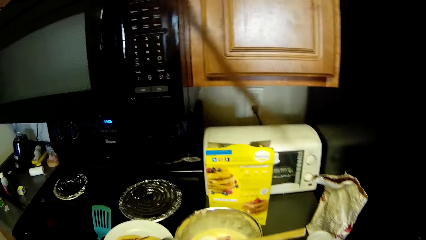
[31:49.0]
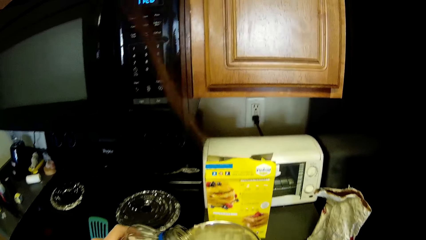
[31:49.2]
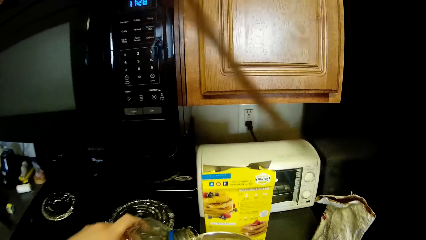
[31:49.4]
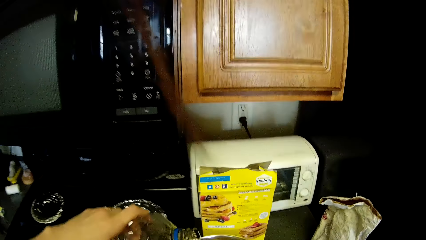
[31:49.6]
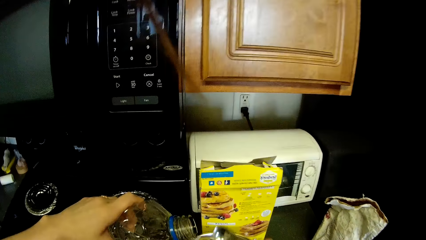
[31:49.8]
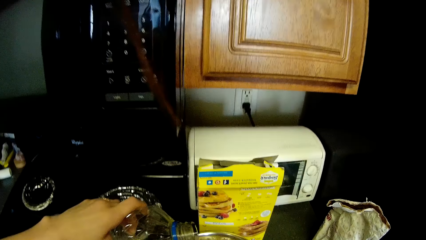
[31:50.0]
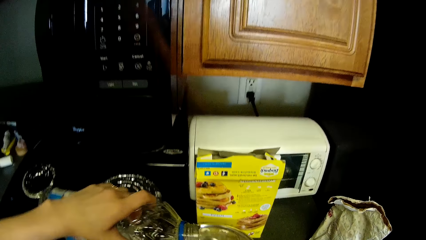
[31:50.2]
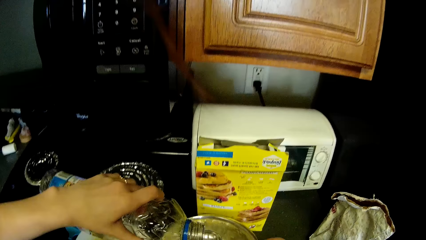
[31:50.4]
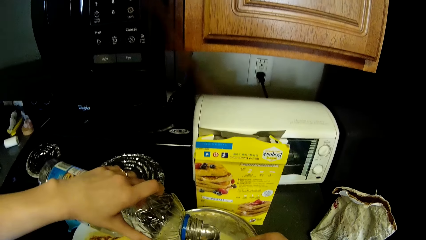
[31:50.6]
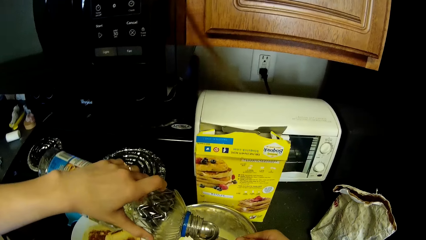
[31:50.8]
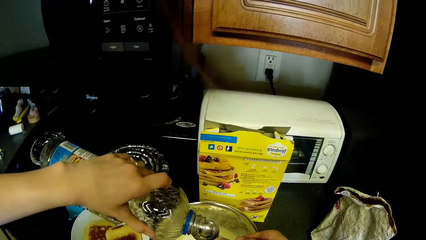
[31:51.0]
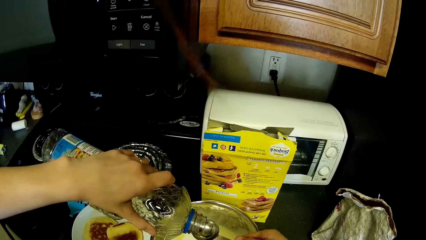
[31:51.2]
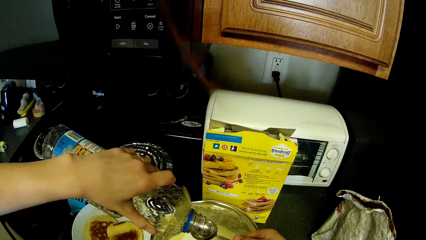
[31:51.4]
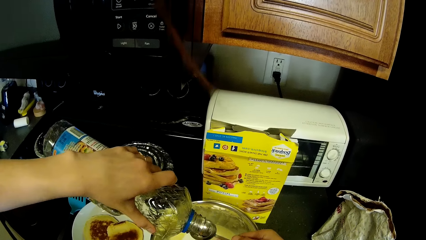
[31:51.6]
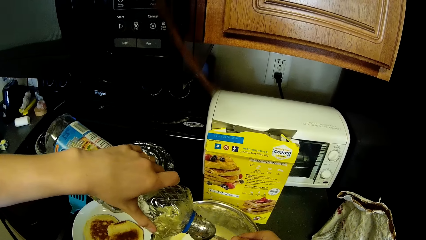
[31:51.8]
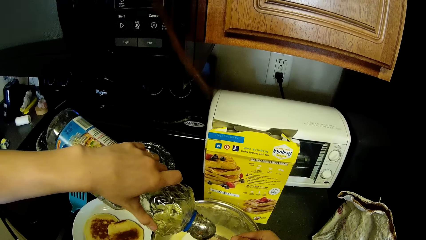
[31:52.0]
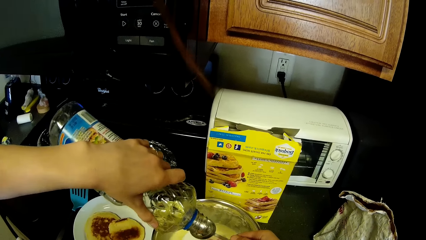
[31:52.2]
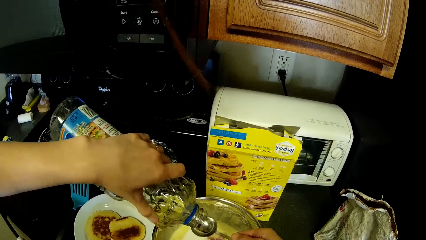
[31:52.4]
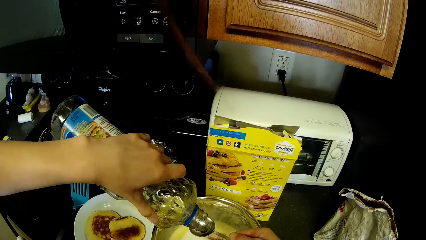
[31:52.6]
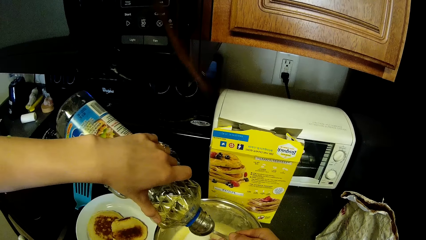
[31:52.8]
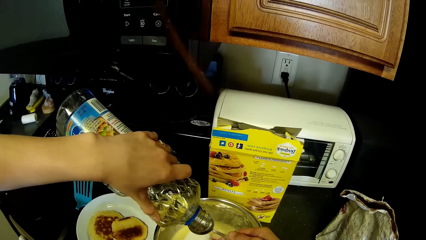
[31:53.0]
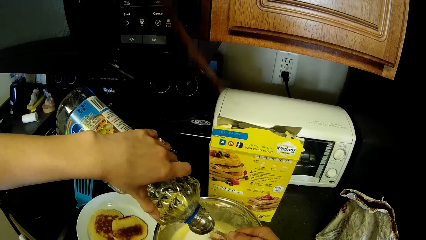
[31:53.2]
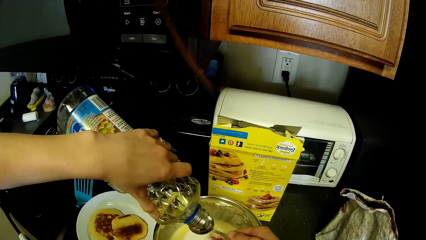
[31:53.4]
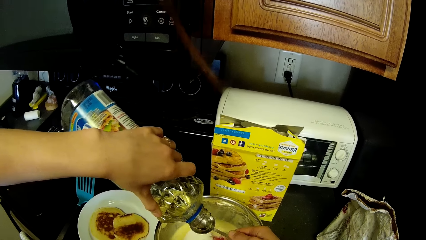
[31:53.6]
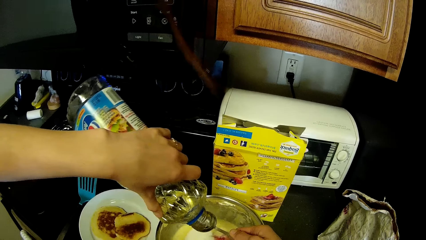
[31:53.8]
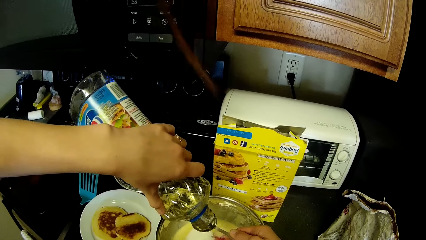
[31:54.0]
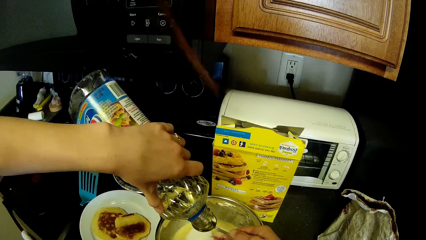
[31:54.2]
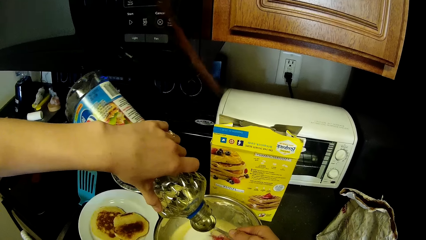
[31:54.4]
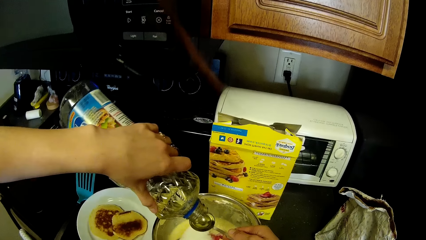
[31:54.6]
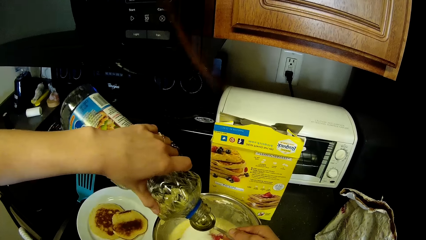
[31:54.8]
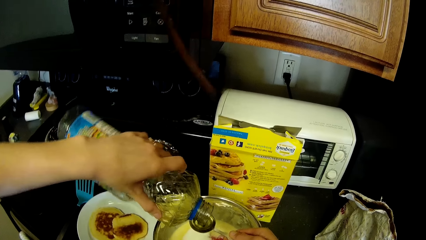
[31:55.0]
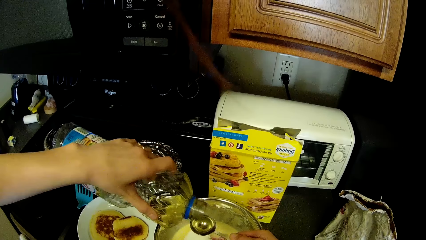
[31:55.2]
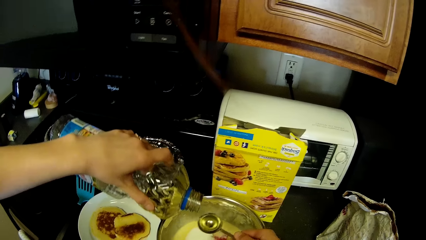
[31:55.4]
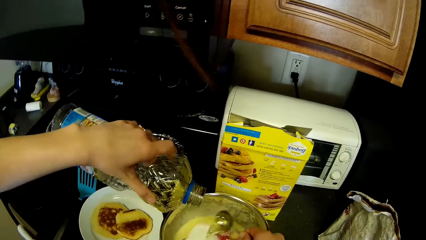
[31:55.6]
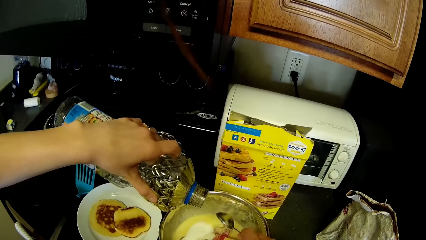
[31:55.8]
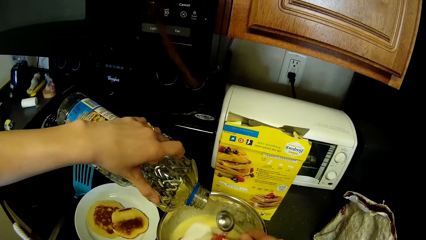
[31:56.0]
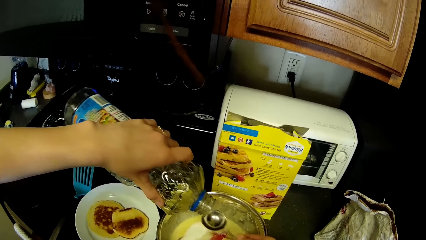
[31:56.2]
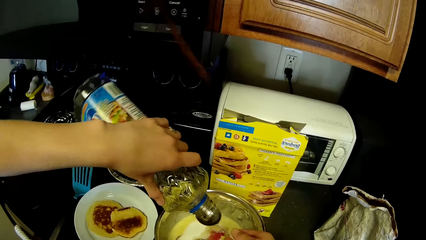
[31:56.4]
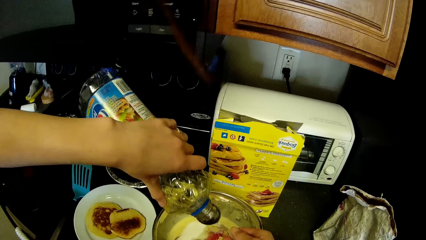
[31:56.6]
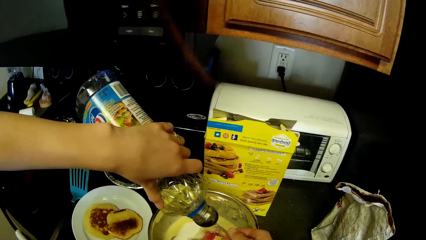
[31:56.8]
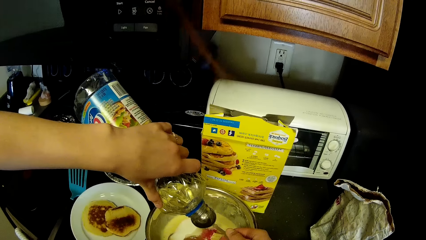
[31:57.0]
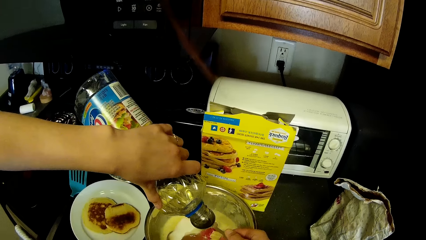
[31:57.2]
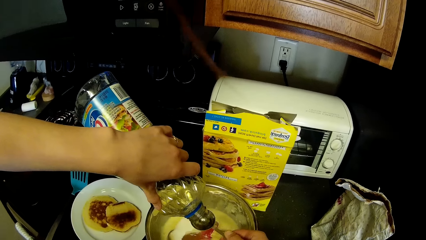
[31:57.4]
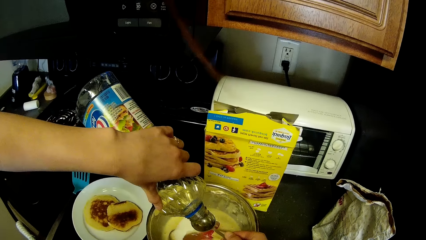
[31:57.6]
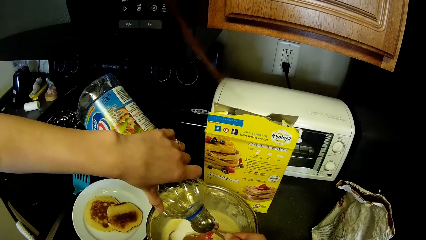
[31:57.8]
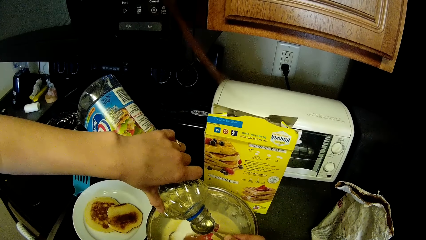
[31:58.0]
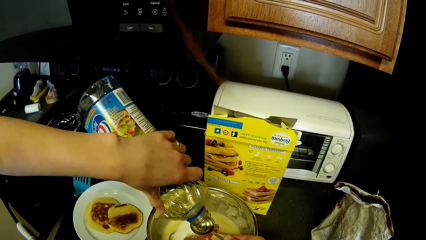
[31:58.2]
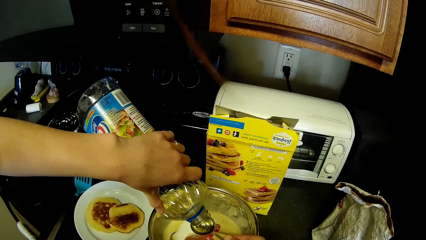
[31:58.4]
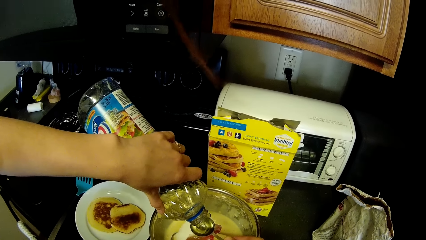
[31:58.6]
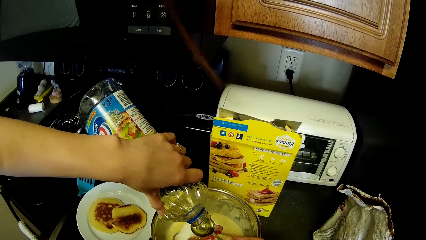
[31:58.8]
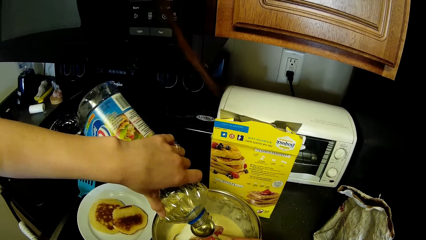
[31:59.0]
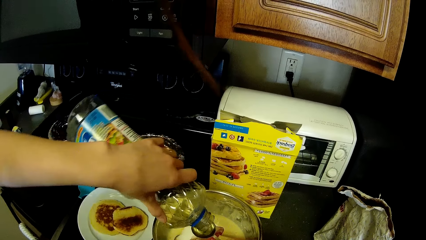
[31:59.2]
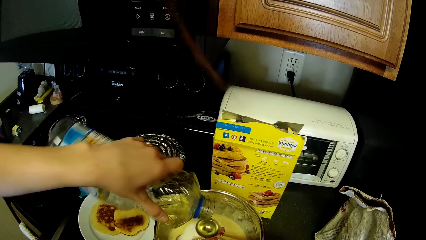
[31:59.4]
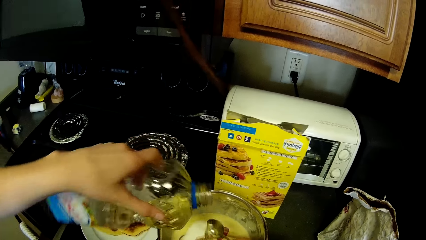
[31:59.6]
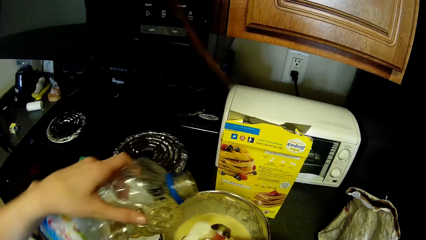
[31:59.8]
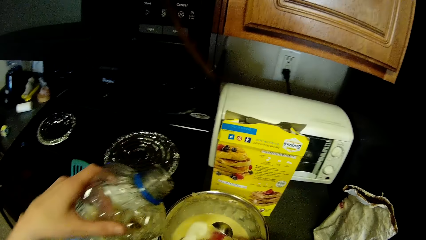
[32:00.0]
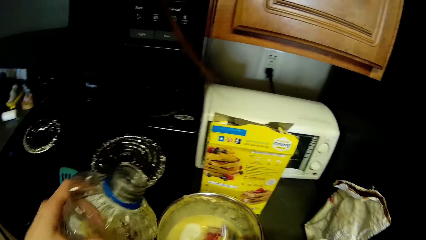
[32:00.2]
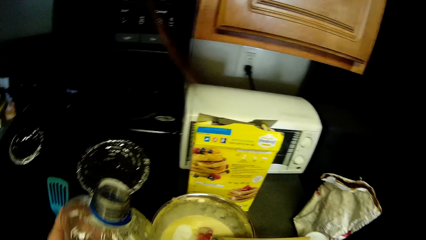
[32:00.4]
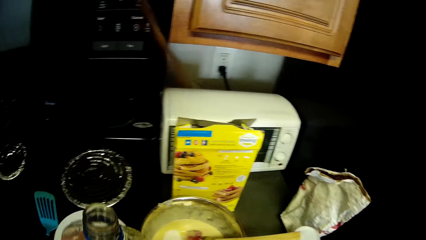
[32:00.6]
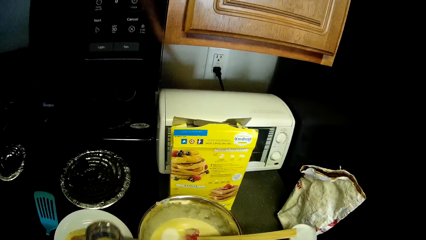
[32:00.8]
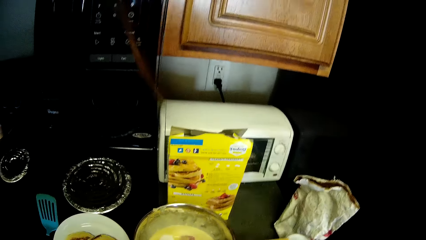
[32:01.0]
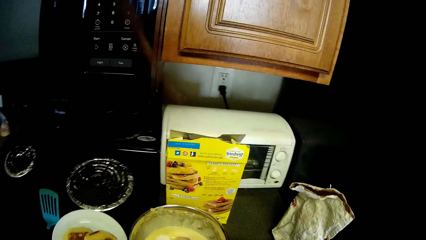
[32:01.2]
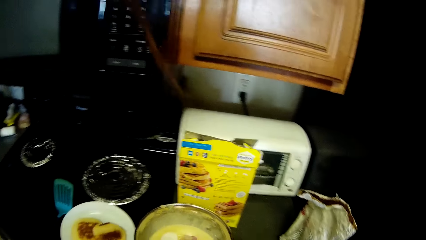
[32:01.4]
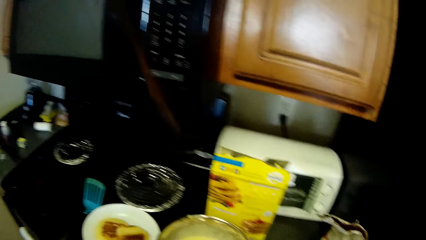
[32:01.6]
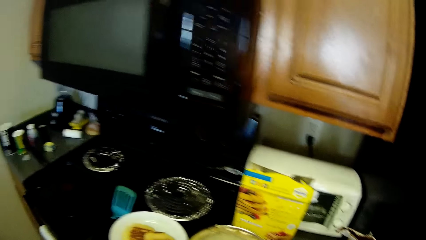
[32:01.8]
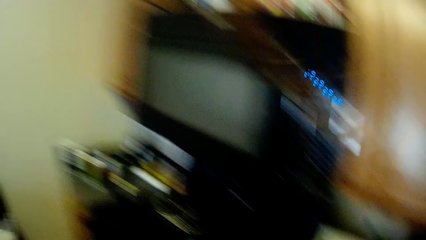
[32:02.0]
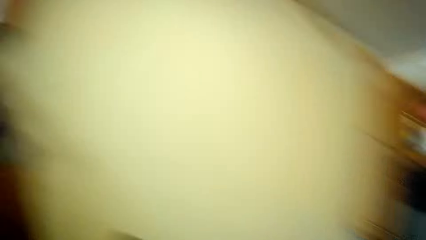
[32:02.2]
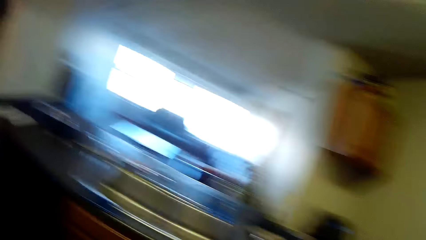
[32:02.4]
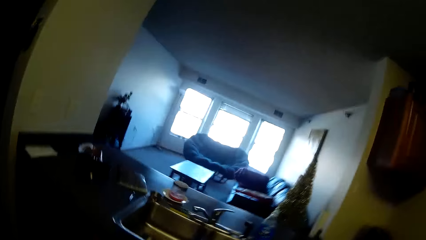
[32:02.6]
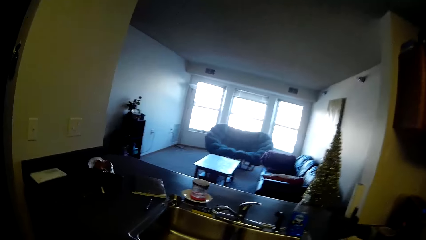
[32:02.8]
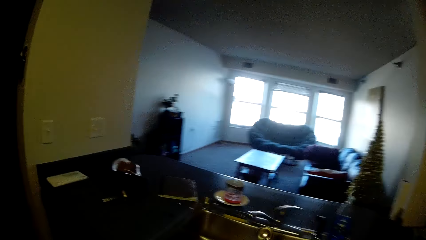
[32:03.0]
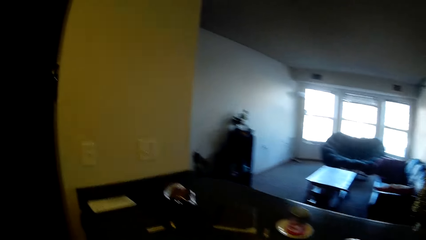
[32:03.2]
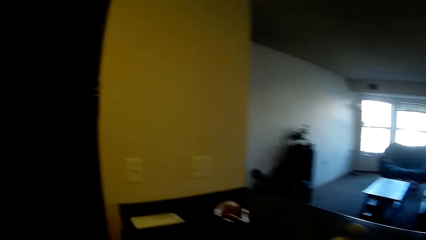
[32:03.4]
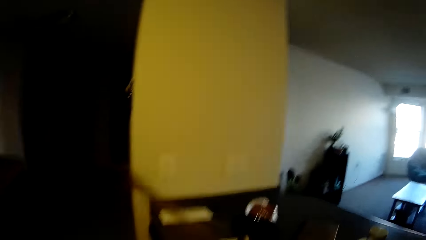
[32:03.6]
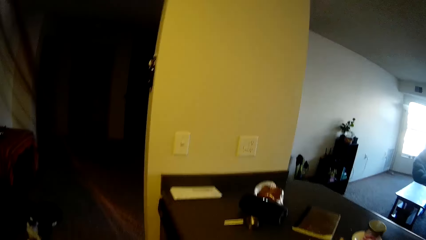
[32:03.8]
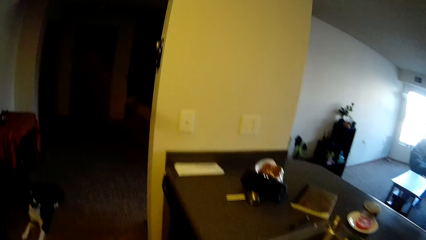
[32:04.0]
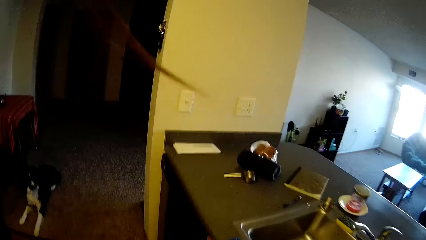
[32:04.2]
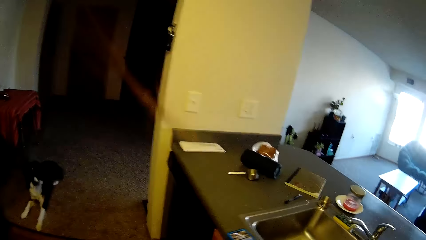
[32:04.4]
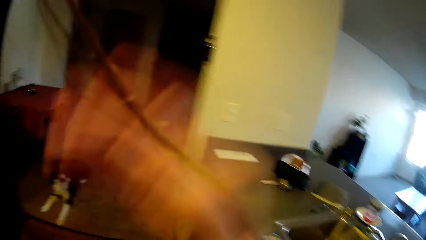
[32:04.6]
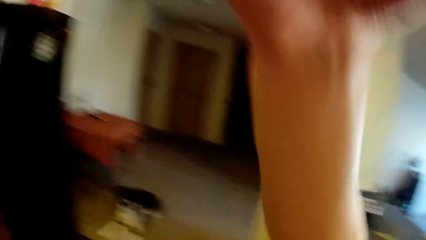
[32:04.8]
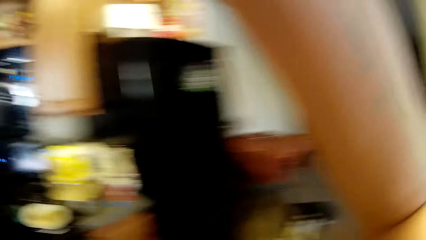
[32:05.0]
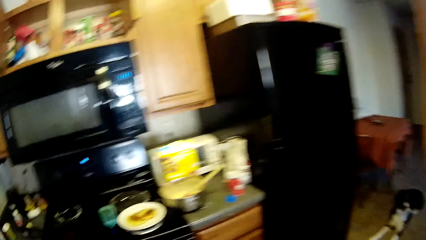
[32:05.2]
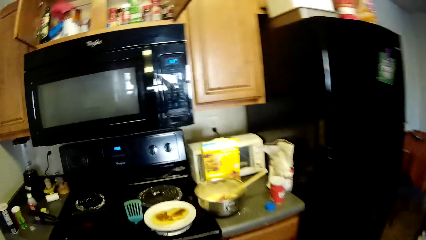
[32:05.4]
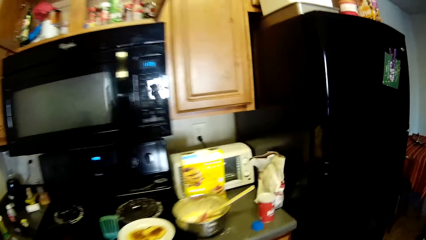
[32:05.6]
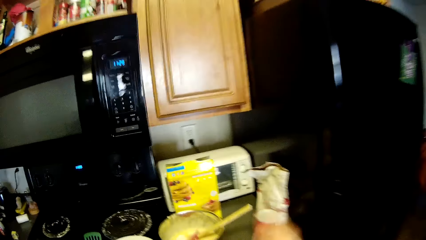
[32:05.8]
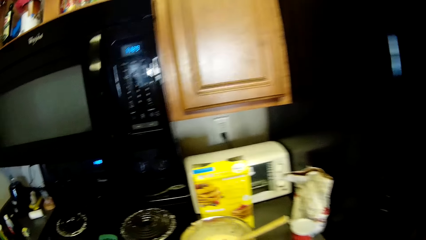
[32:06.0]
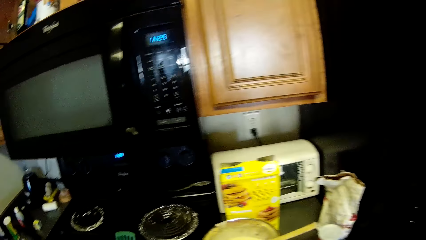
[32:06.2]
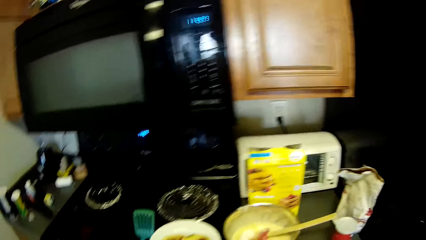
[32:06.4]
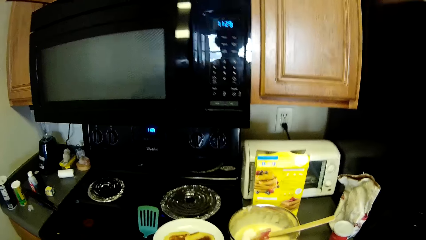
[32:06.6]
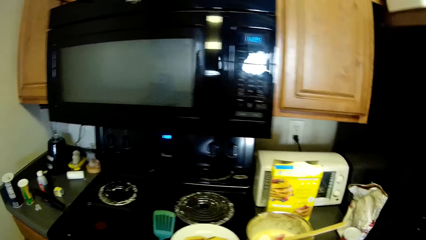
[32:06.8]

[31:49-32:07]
The camera wearer pours vegetable oil from its container into a measuring spoon. She pours the oil from the measuring spoon into the stainless bowl. She pours the oil from its container into the measuring spoon. She pours the oil from the measuring spoon into the stainless bowl. She turns around in the kitchen and walks around the kitchen. She raises her right hand briefly.
